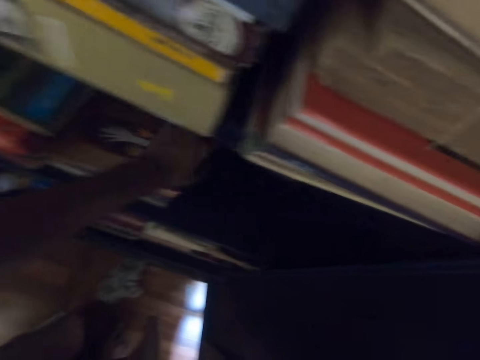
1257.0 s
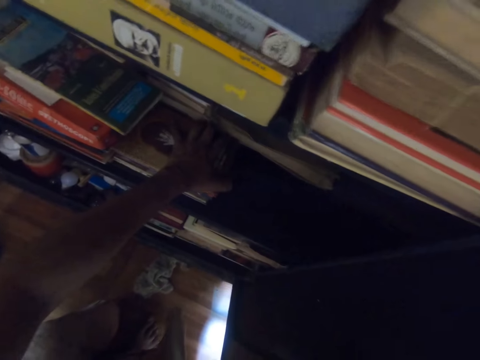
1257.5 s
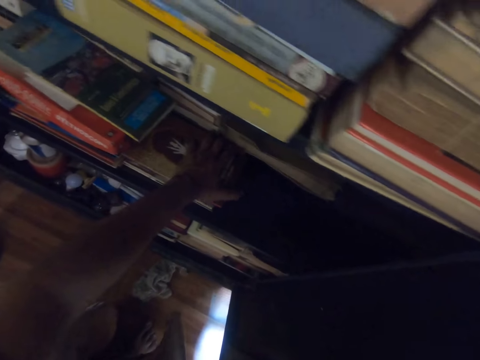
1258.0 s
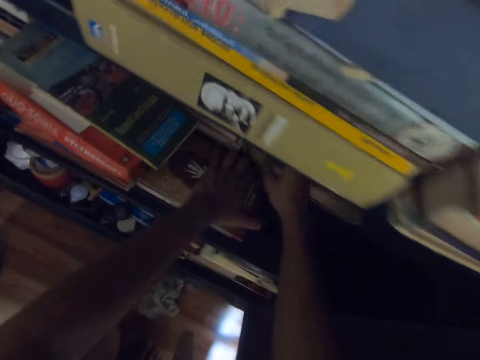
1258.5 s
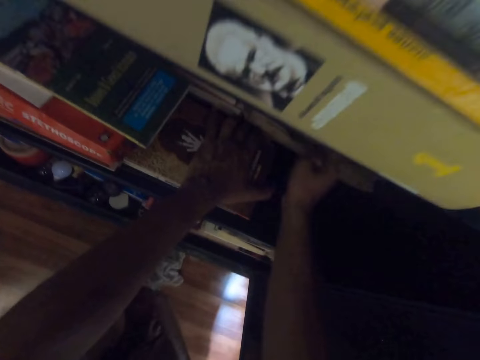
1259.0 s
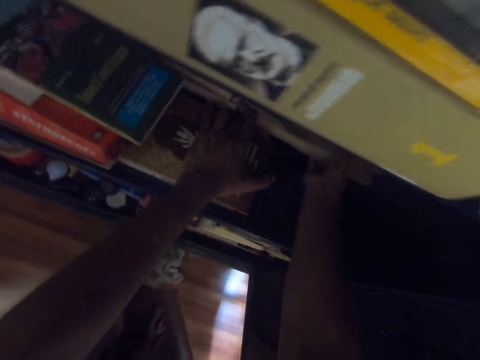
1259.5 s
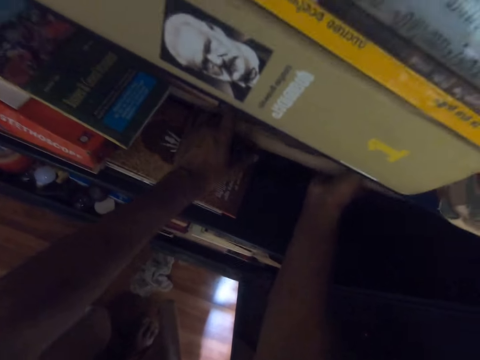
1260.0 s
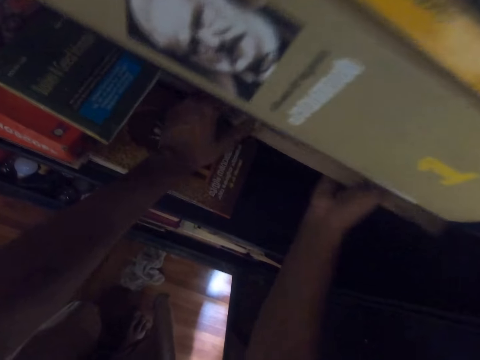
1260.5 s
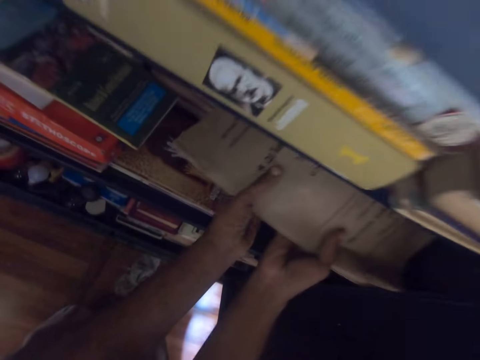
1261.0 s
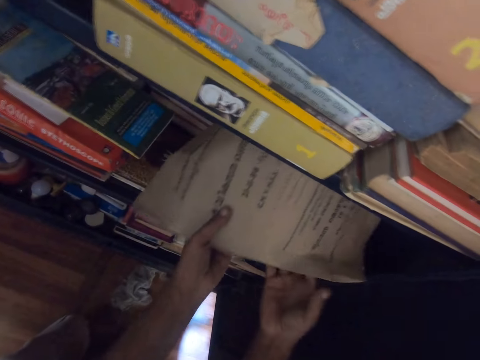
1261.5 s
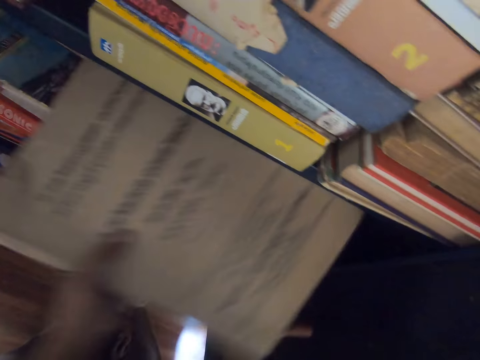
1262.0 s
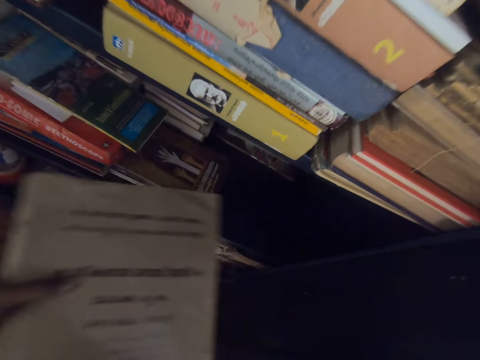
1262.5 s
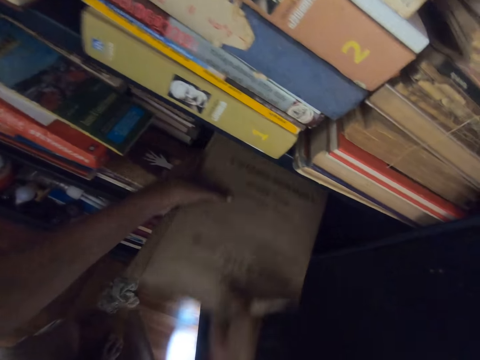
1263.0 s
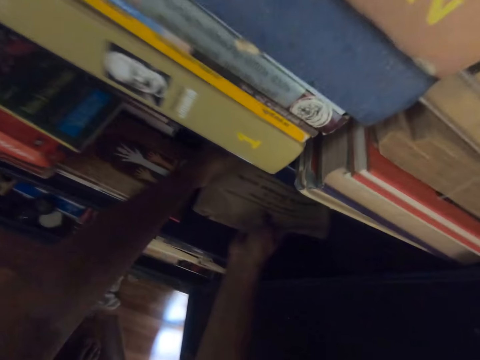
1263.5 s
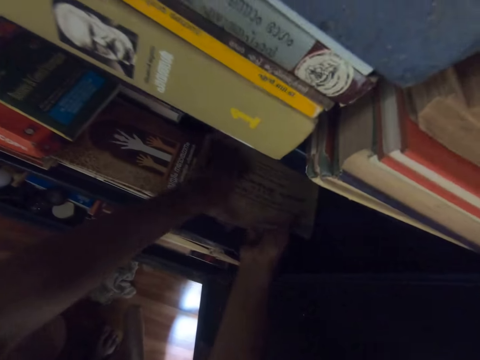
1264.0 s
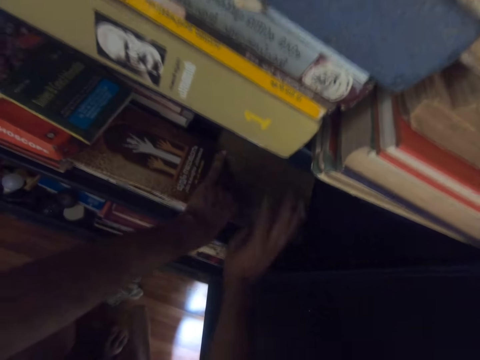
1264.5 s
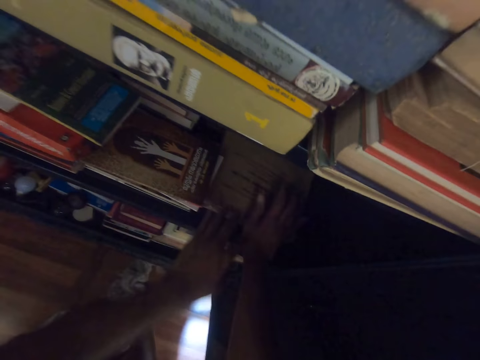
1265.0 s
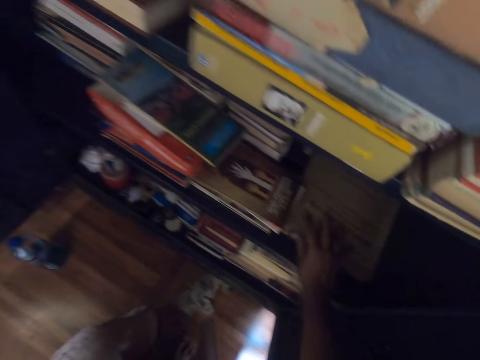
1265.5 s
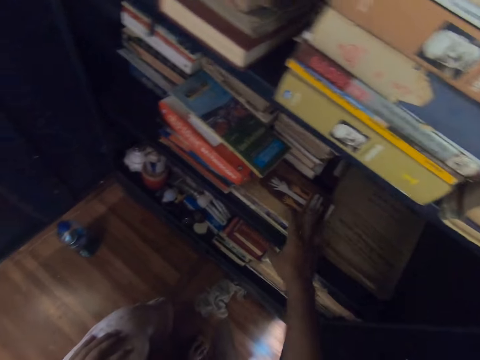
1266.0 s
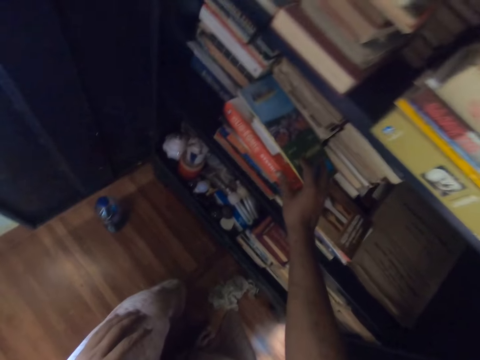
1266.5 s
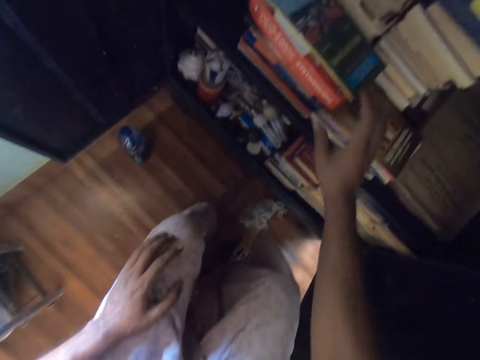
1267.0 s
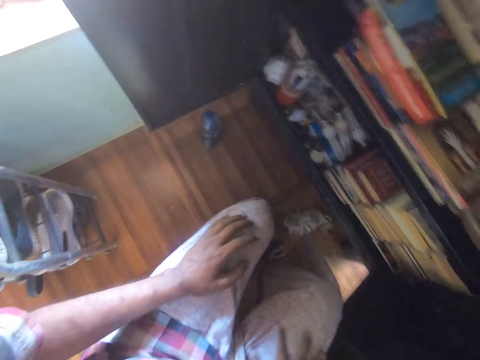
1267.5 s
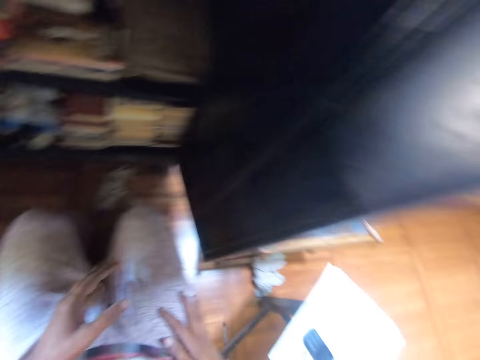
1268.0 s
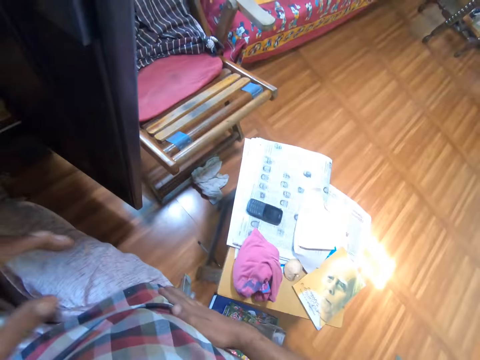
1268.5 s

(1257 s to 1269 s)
The camera wearer adjusts the book with his left hand. He arranges the books. He touches the book with his right hand. He picks up the file from the shelf with his left hand. He puts the file in the shelf with both hands. He arranges the books with his right hand. He looks around.

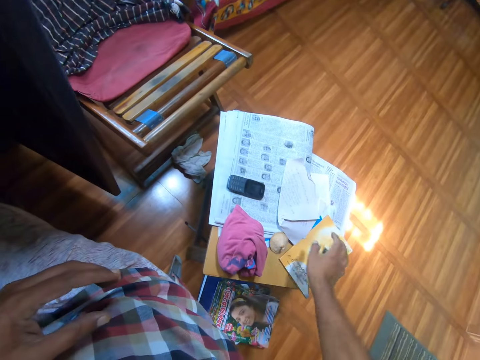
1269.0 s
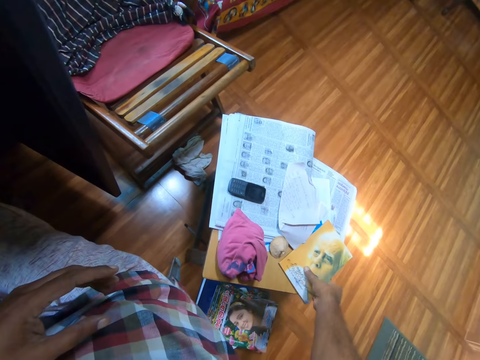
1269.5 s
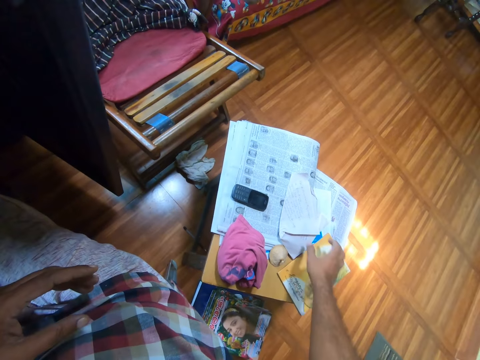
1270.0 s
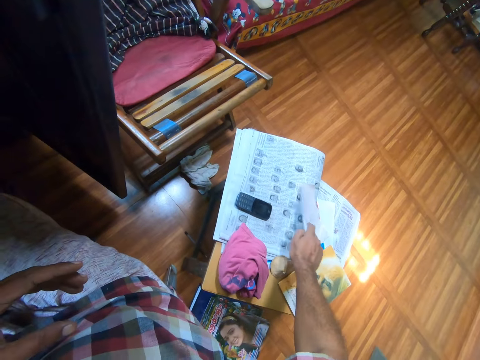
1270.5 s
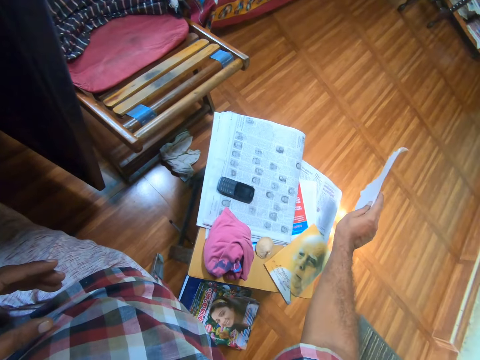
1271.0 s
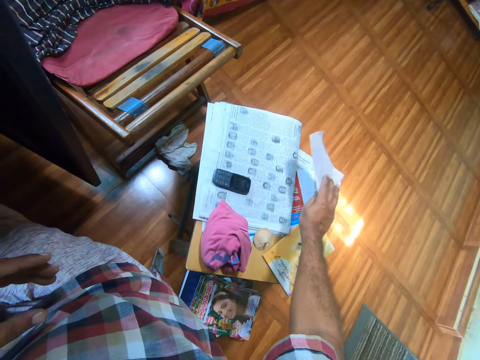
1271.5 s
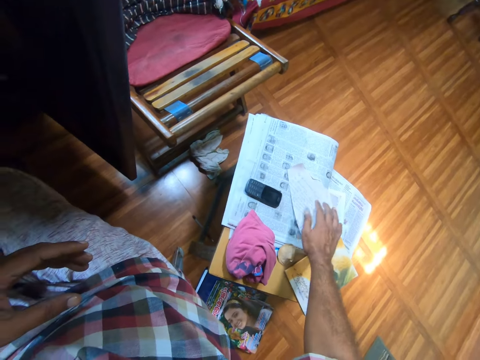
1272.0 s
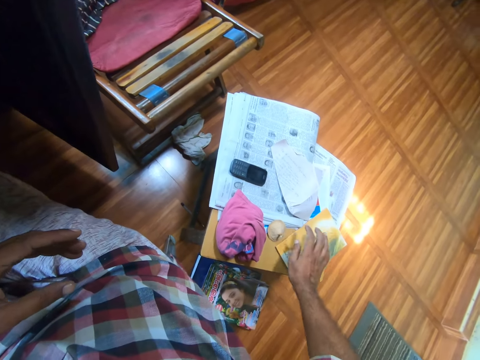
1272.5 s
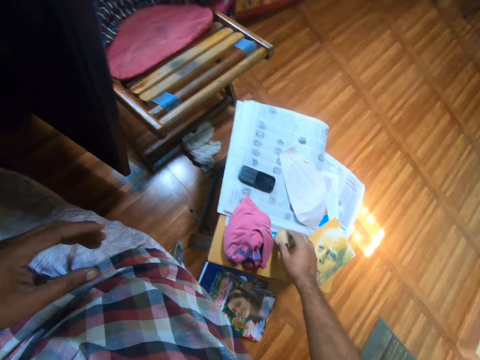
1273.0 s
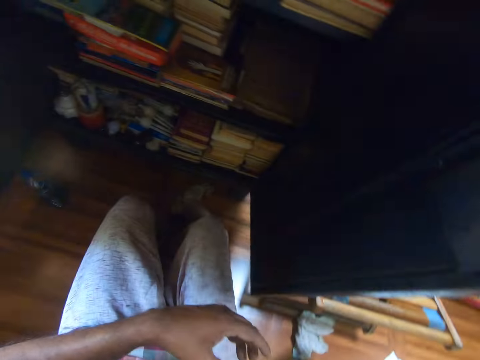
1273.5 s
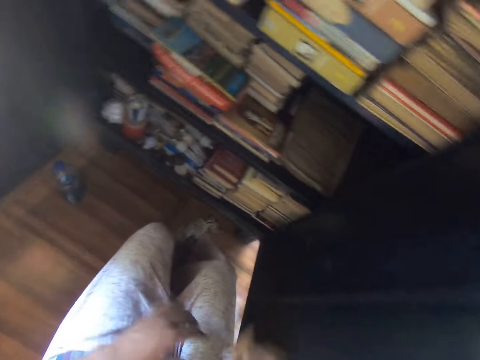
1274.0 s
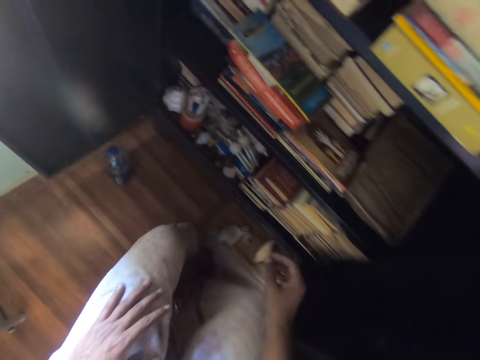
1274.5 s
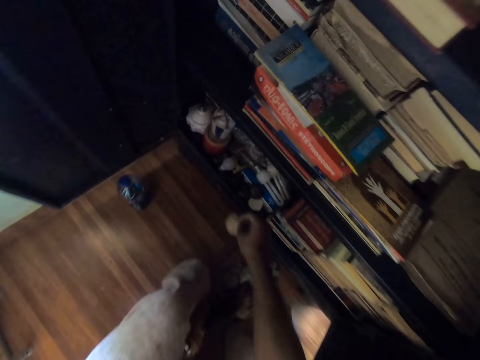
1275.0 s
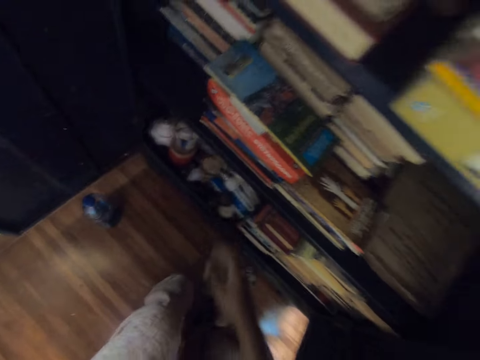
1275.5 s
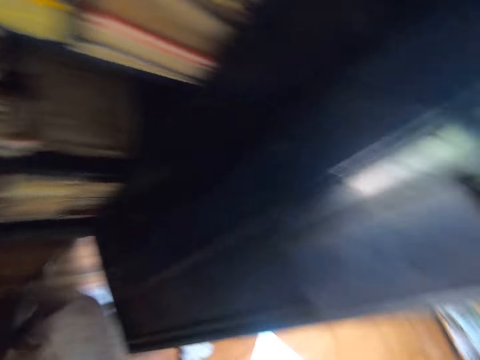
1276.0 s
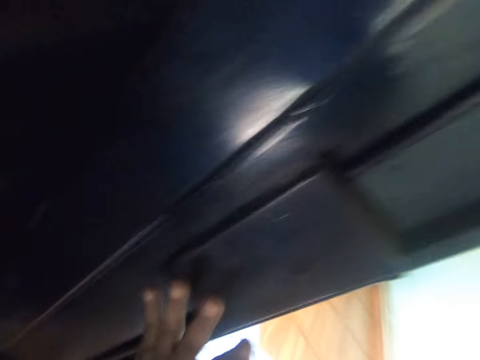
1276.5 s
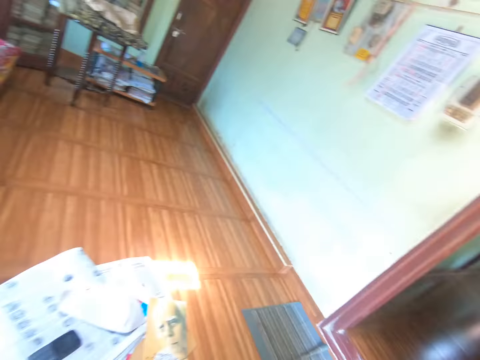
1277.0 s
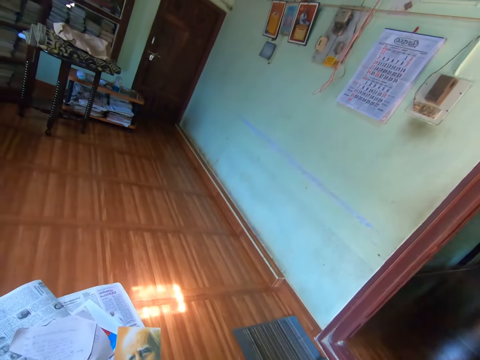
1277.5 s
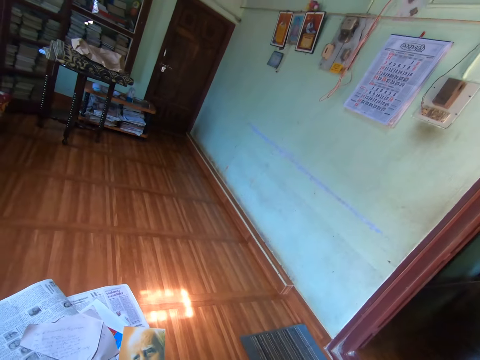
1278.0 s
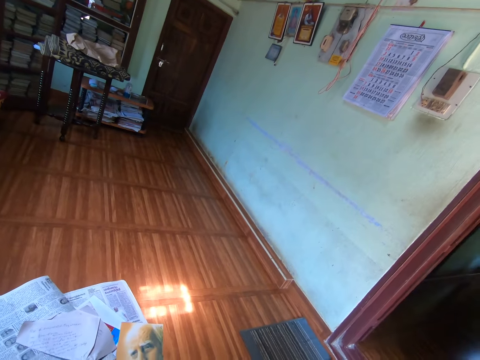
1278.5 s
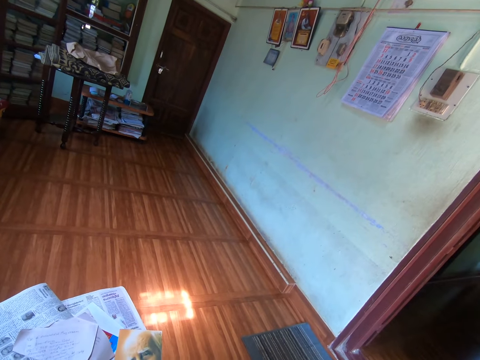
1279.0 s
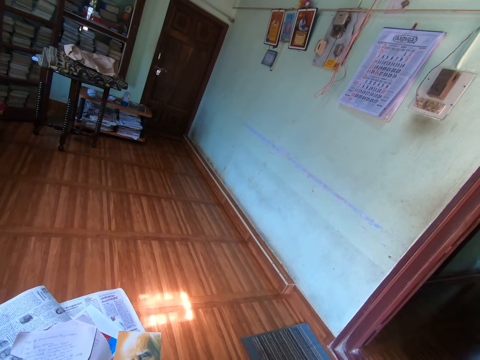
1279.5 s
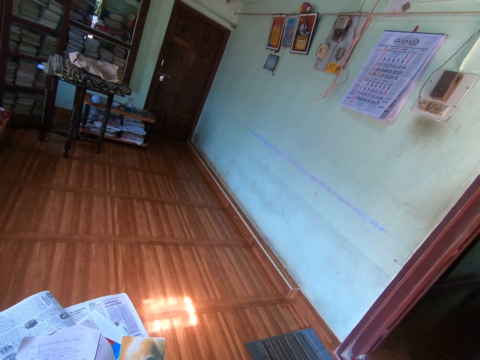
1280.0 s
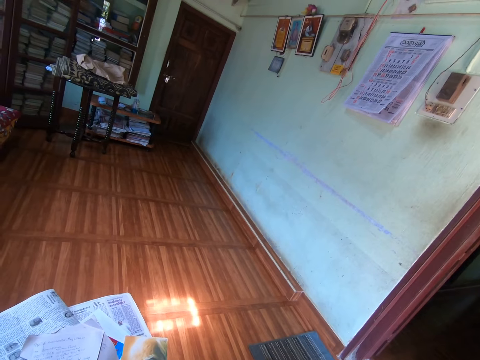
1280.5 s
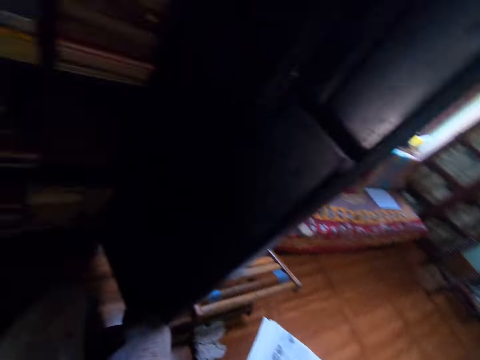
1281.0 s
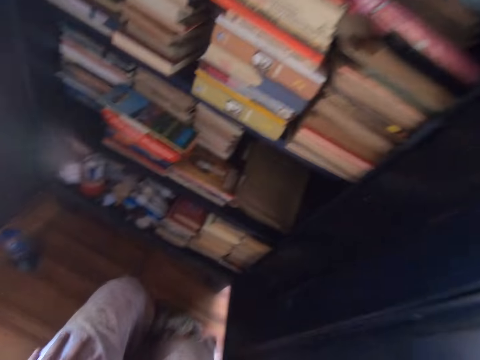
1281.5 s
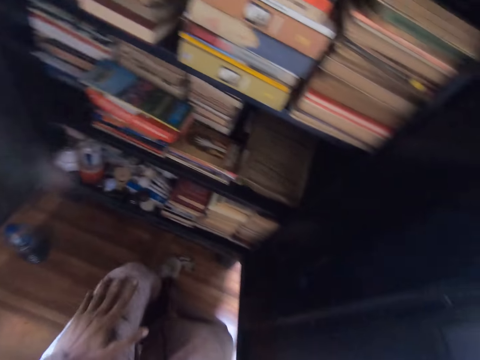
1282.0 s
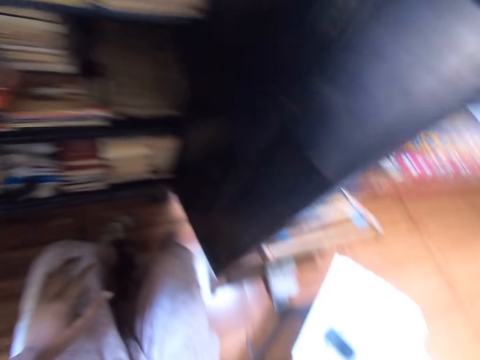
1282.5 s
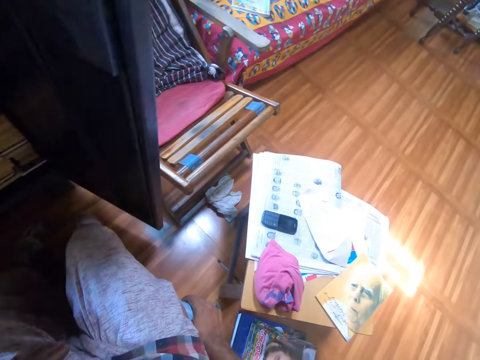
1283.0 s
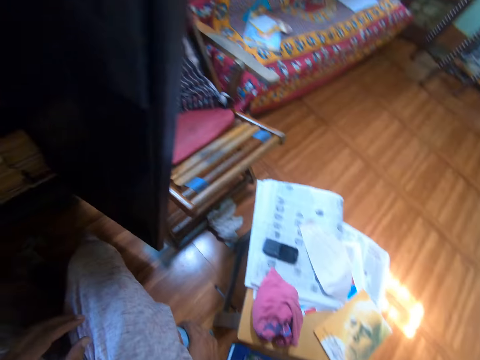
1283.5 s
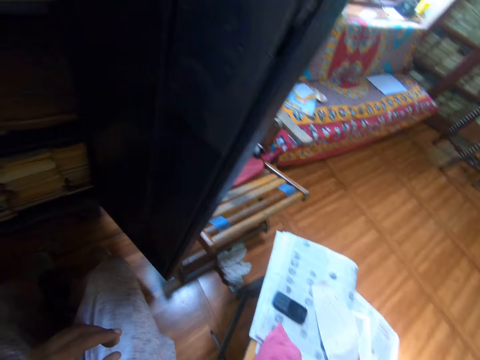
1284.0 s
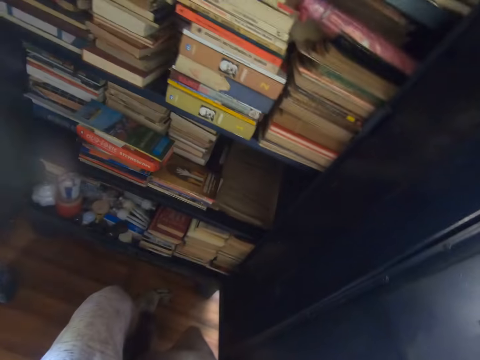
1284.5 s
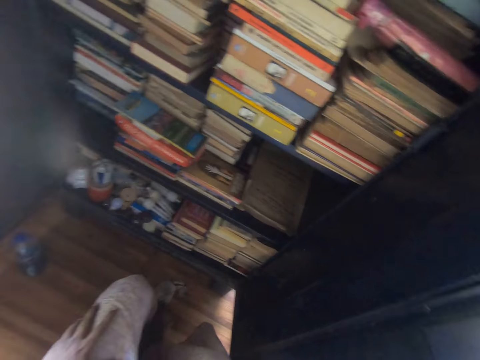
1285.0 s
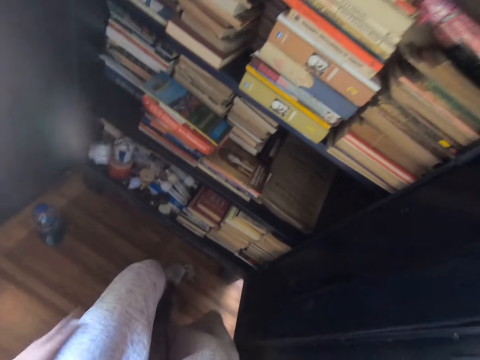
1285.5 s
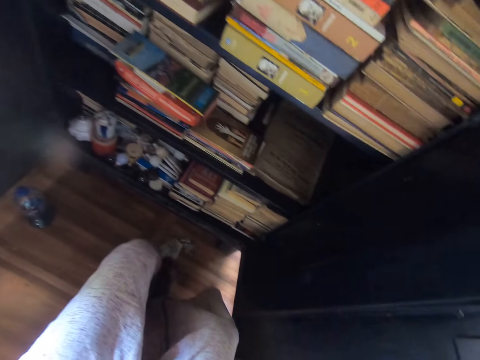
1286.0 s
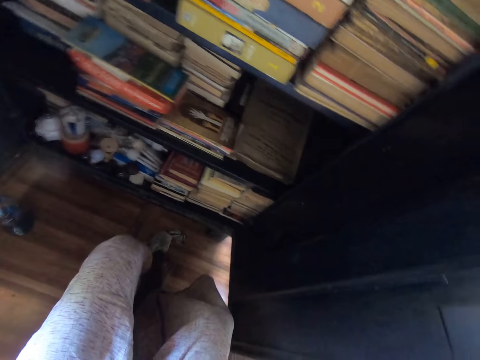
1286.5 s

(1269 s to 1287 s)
The camera wearer touches the book with his right hand. He picks up the paper with his right hand. He puts the paper on the stool with his right hand. He picks up the candle or pencil shaving with his right hand. He throws the candle in the shelf with his right hand. He looks around. He holds the door with his left hand. He looks around.
